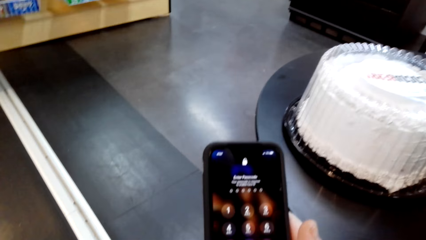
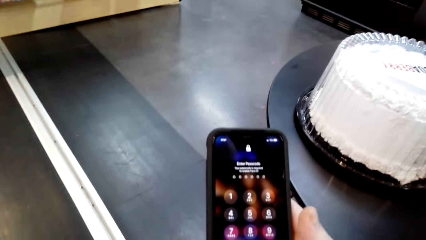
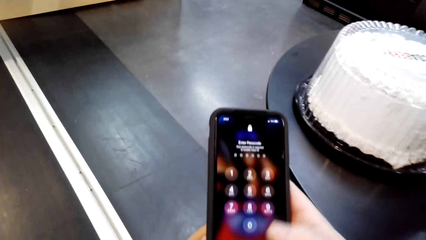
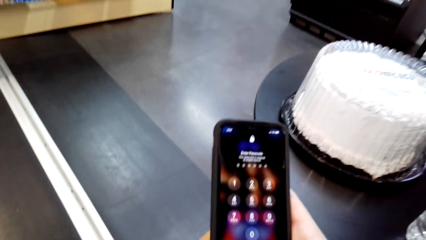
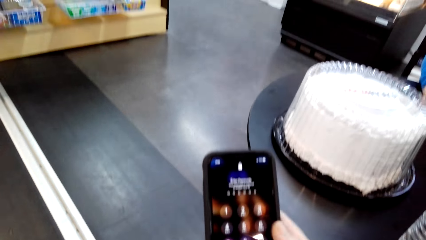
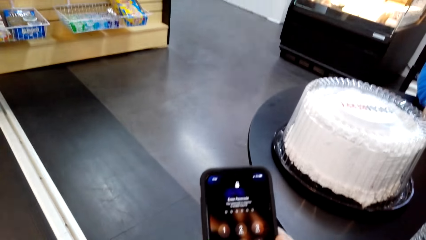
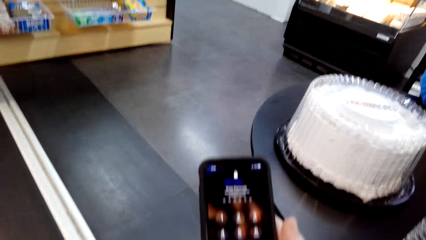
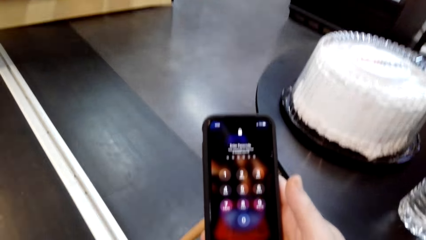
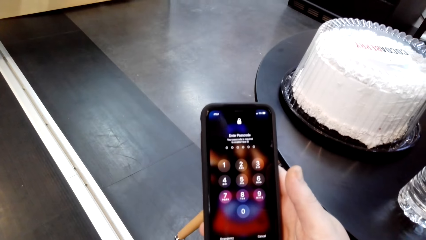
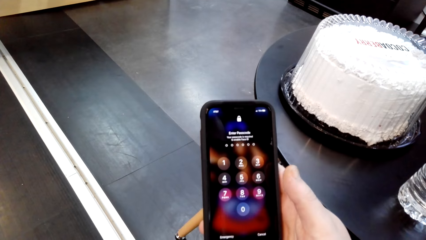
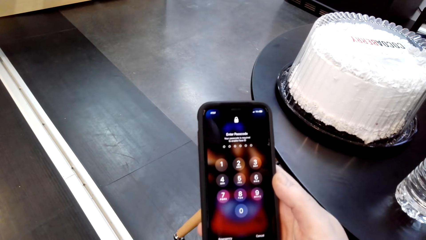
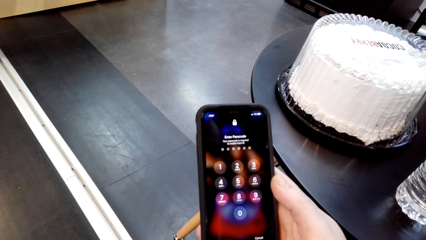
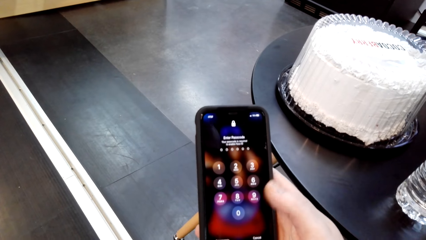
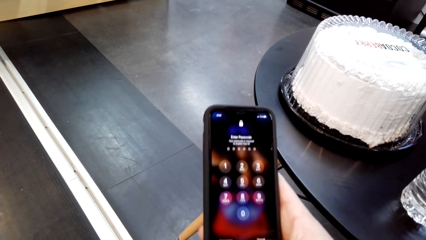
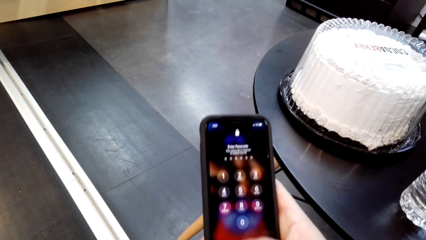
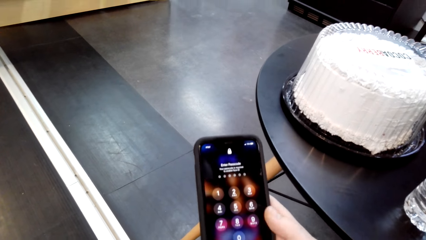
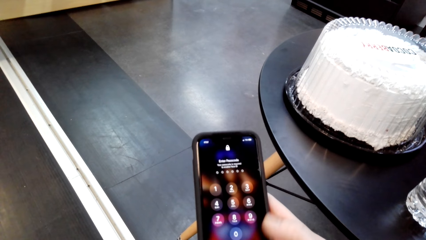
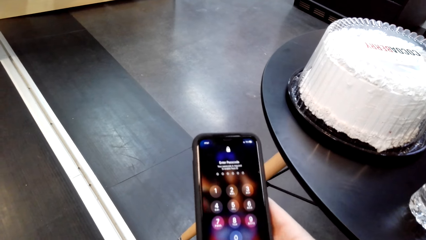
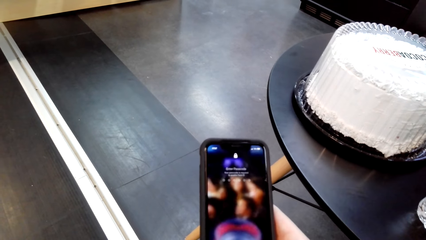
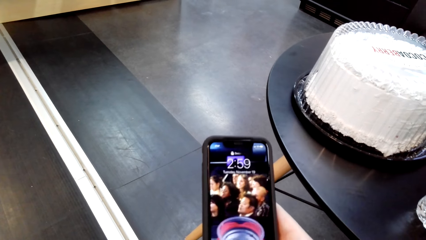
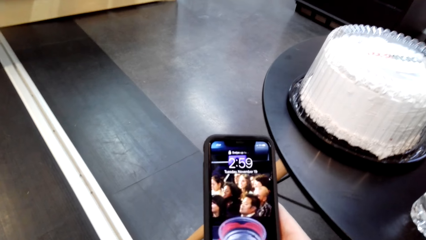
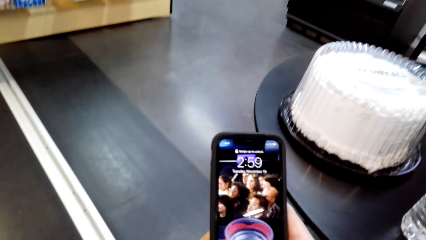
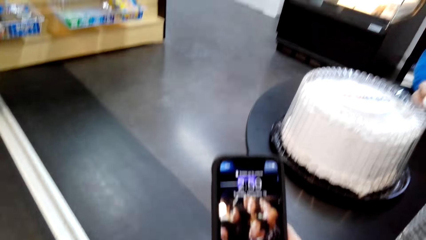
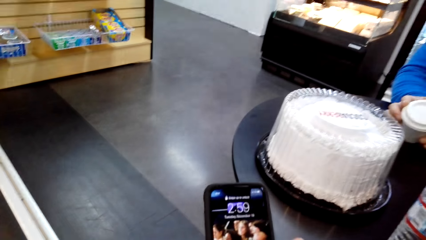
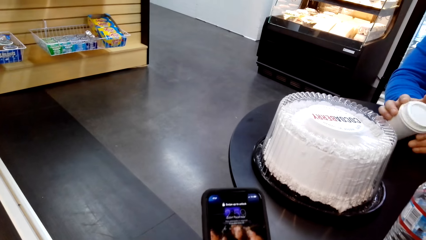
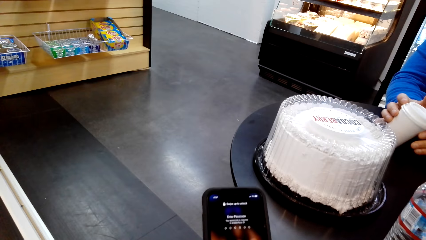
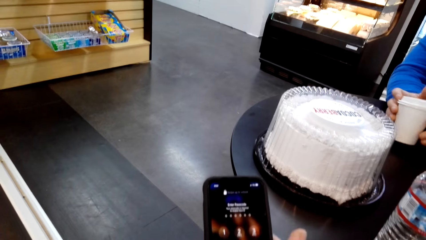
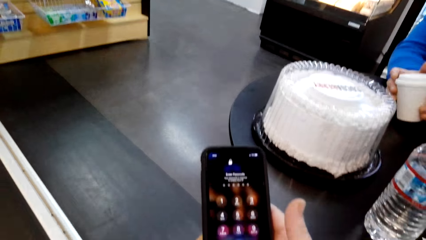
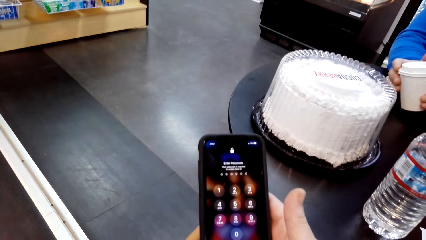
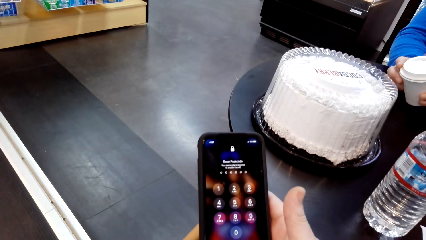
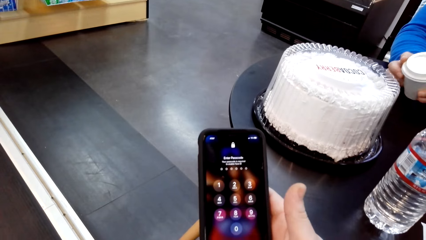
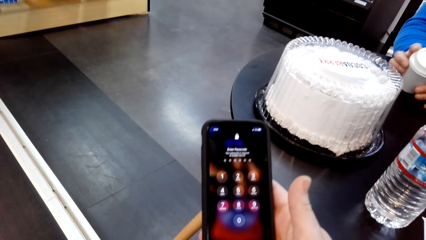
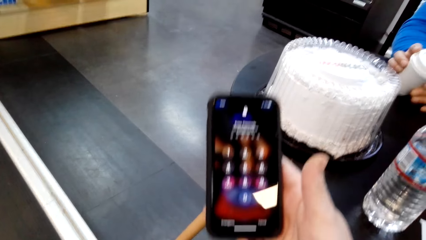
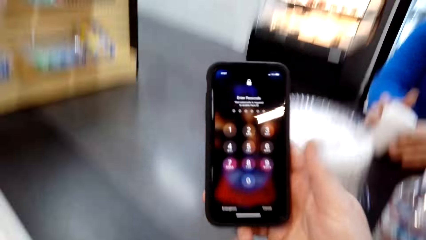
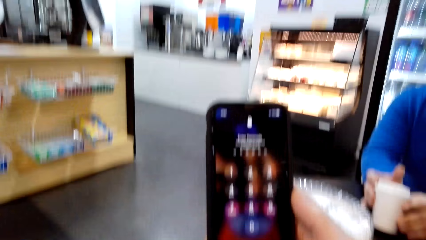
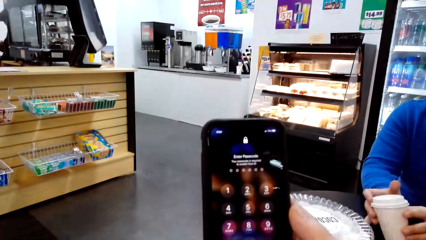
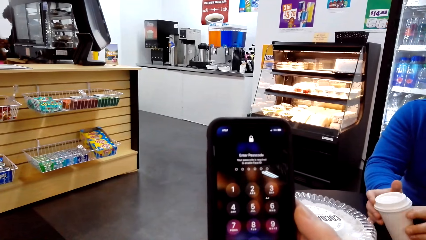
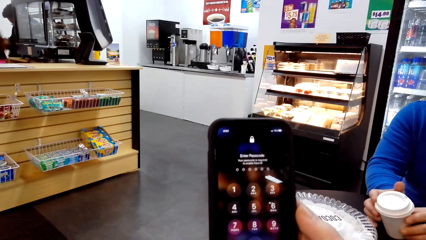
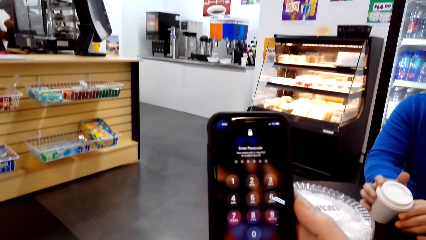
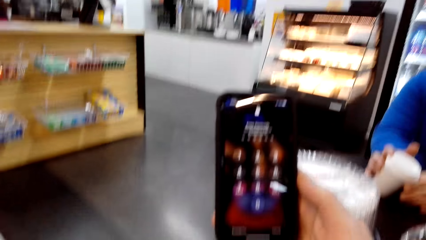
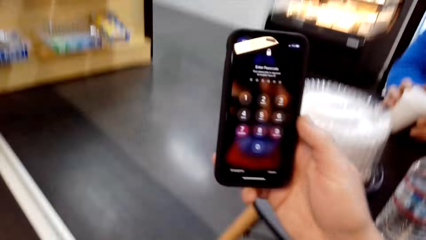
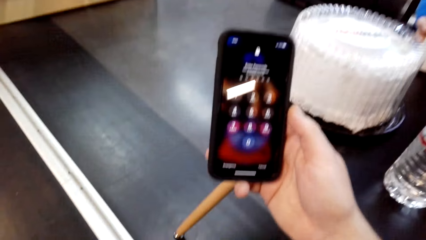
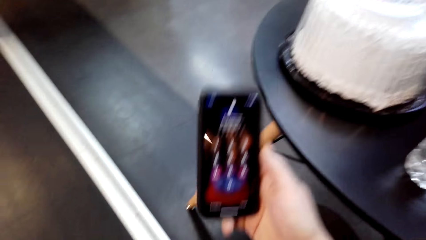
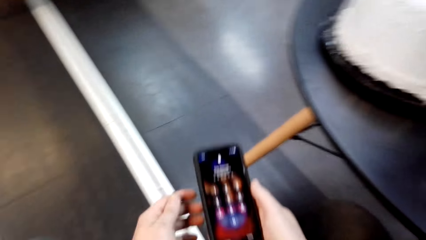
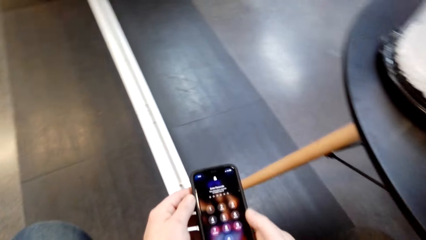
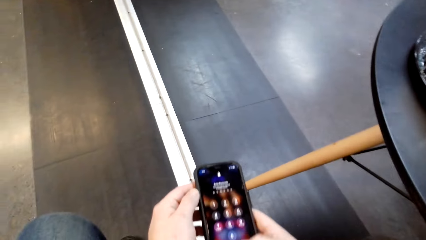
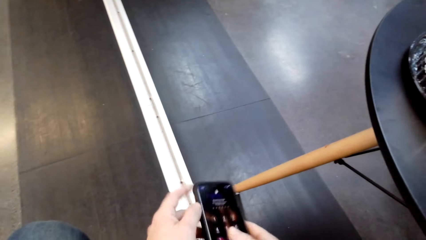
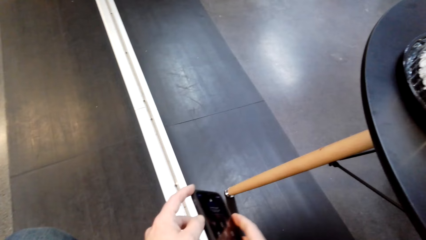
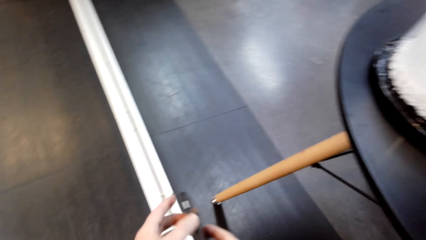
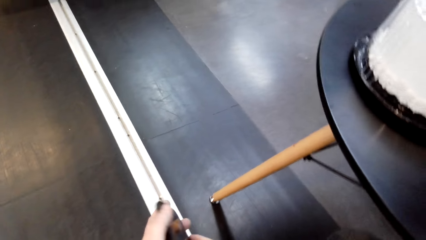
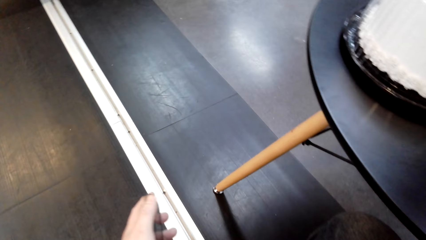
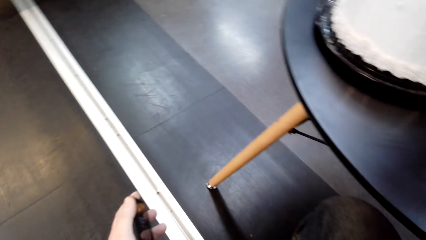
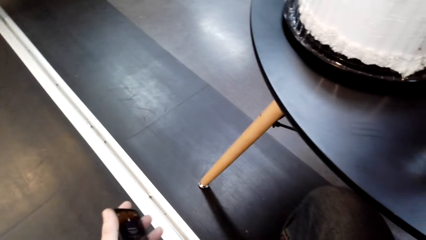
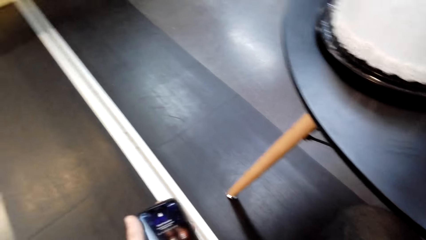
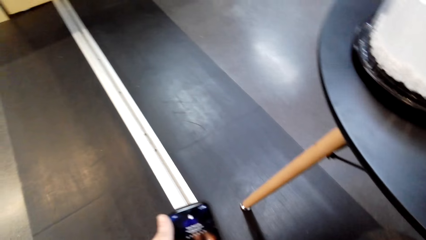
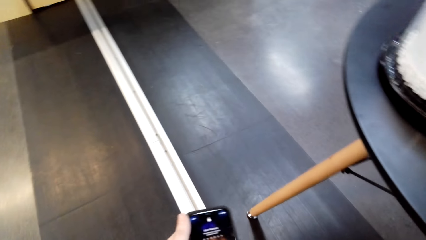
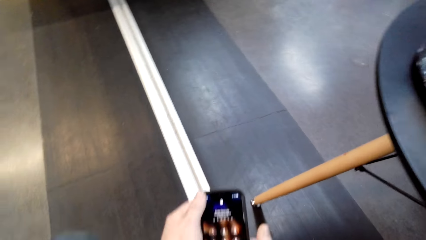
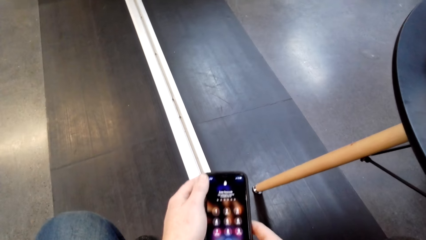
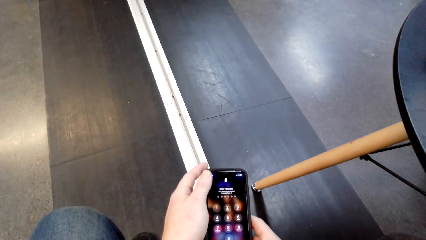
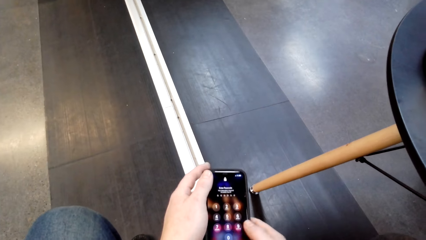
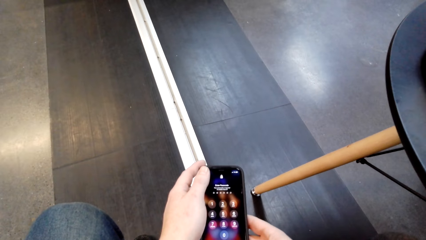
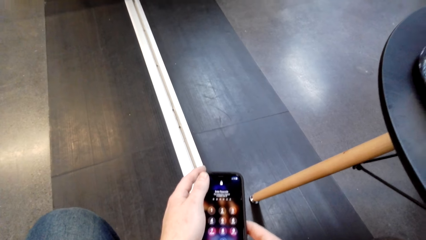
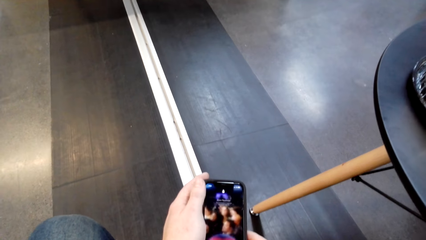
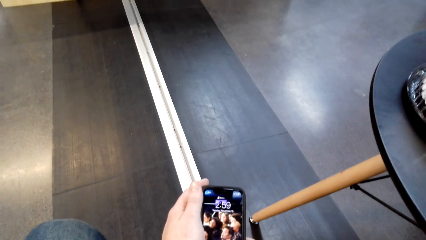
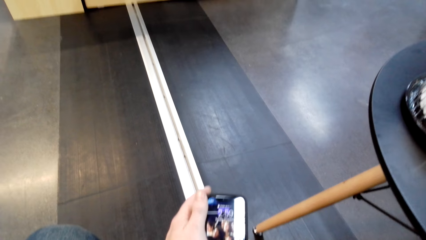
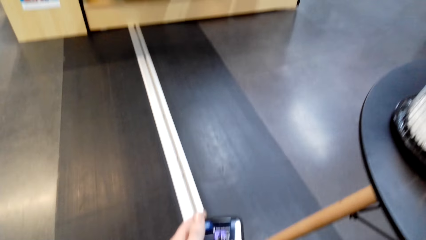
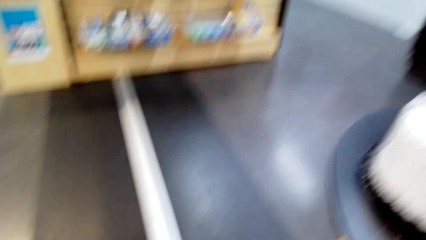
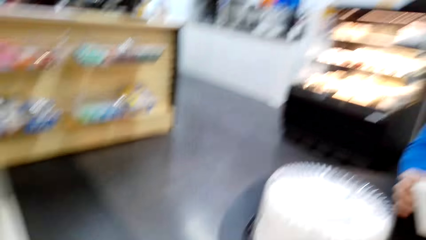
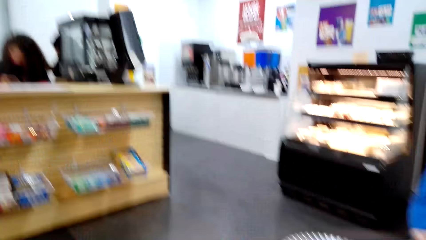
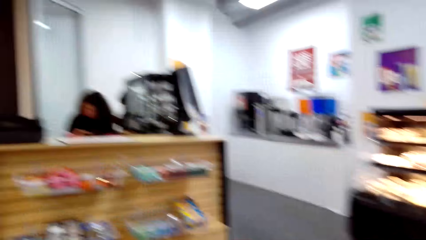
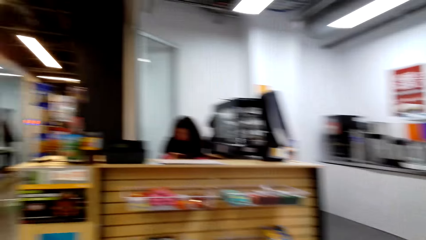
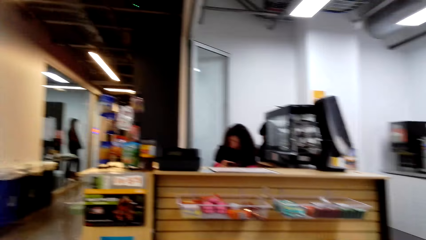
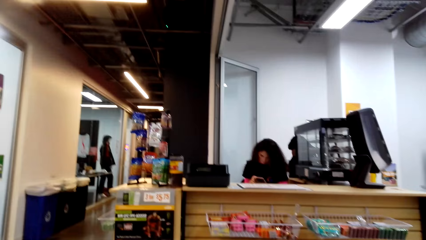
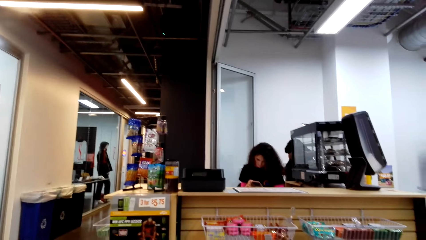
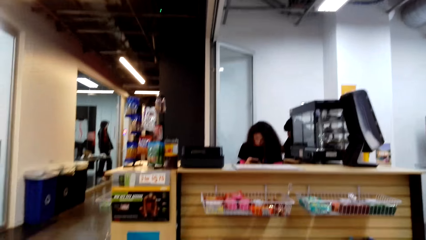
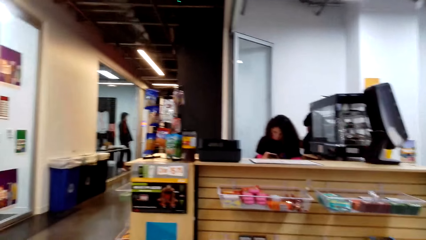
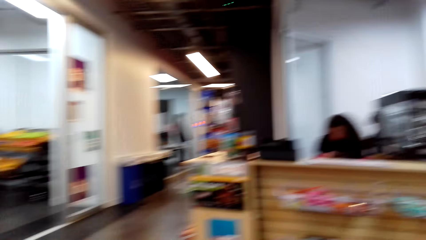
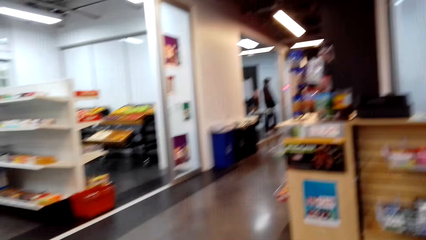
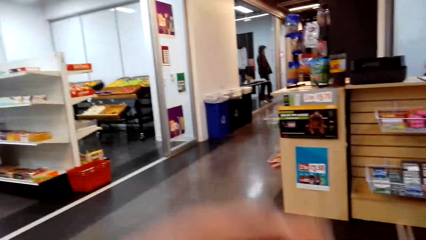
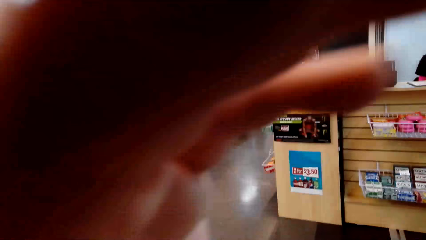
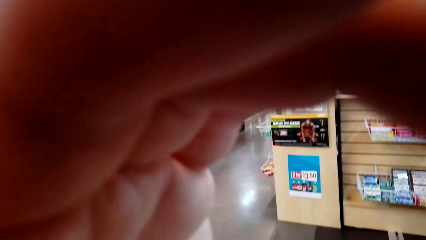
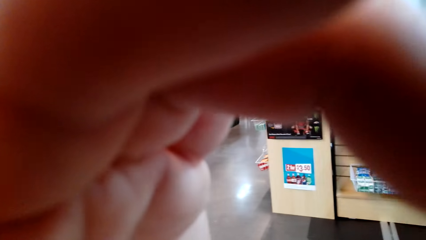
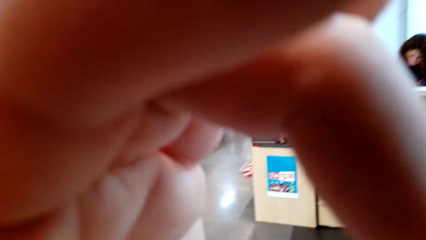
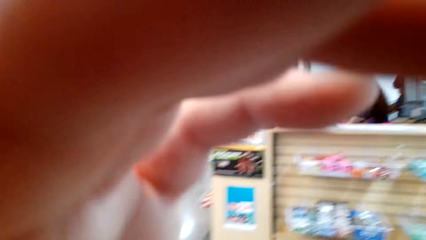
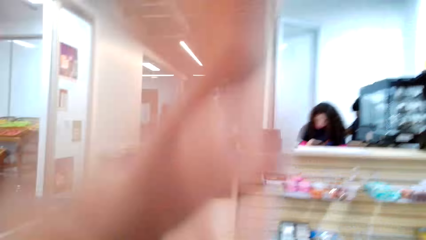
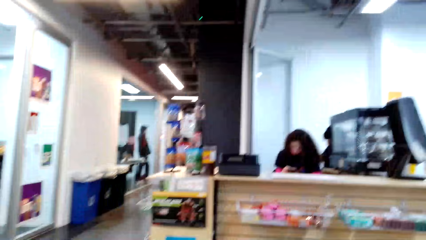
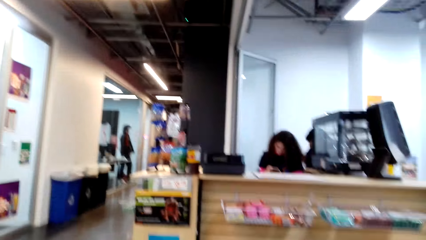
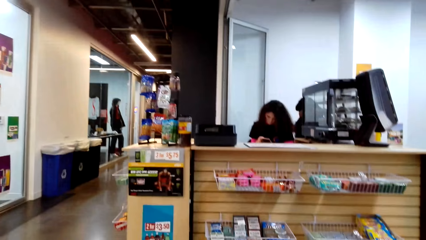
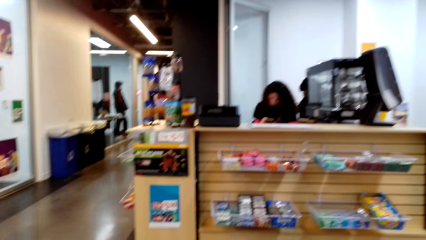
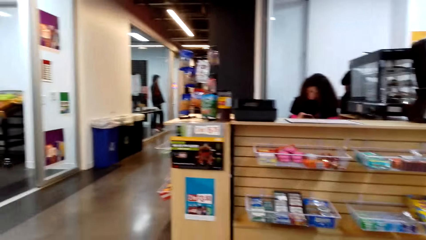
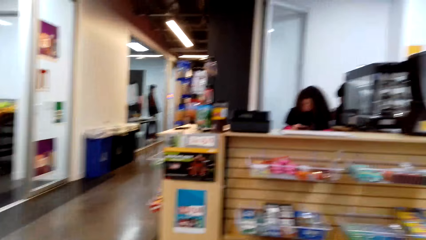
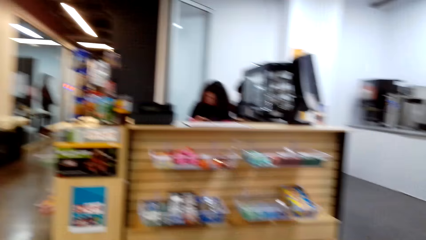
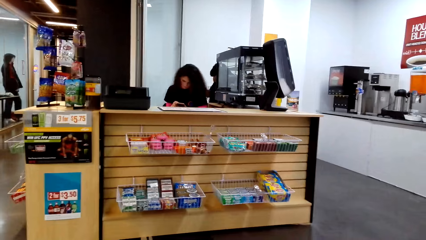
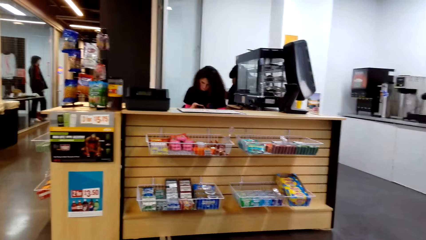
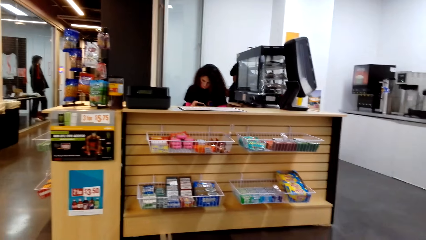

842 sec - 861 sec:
The camera wearer holds the phone with the other hand. They look around. They adjust the camera.
